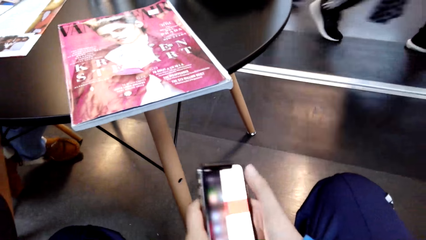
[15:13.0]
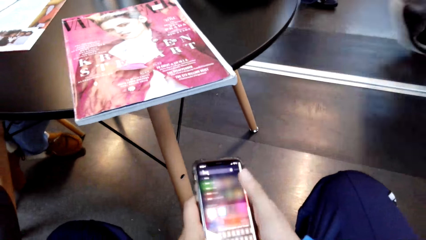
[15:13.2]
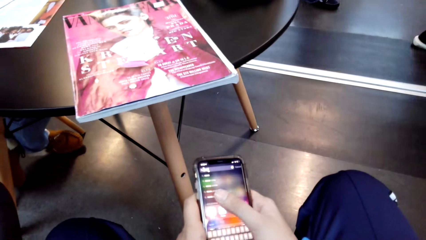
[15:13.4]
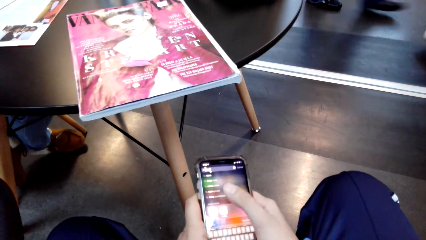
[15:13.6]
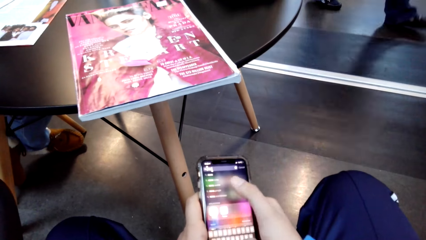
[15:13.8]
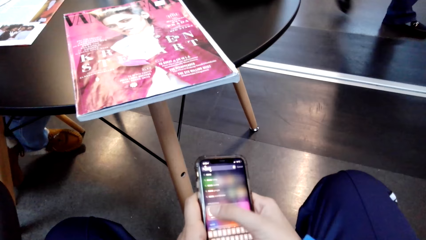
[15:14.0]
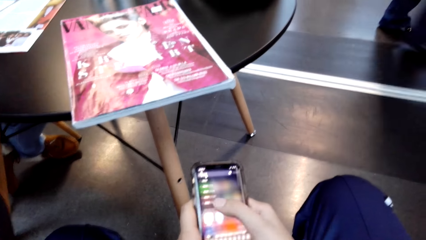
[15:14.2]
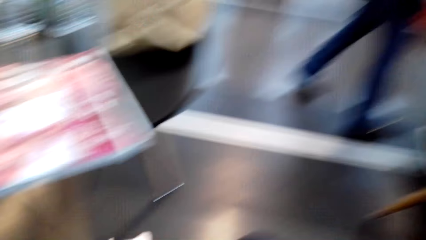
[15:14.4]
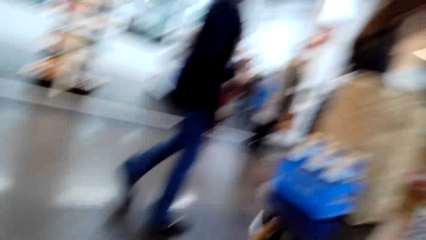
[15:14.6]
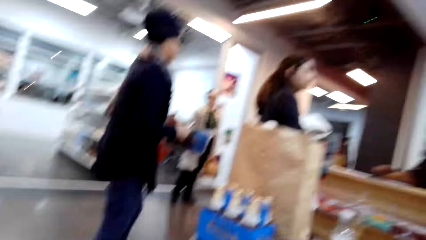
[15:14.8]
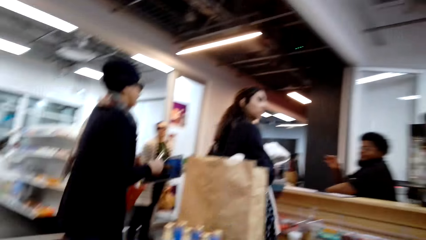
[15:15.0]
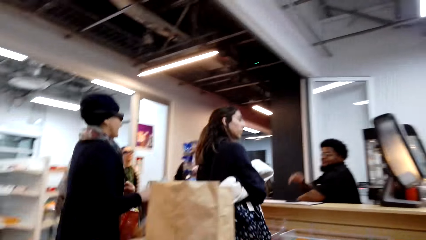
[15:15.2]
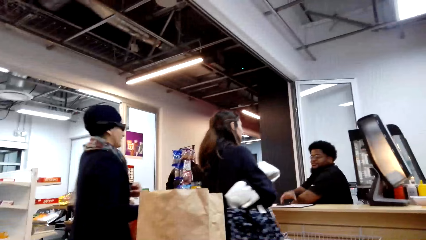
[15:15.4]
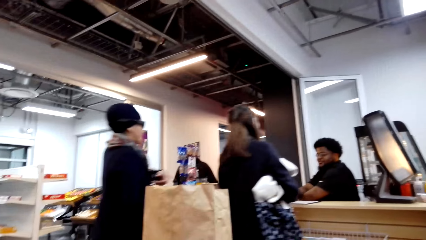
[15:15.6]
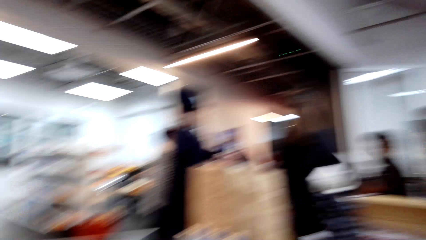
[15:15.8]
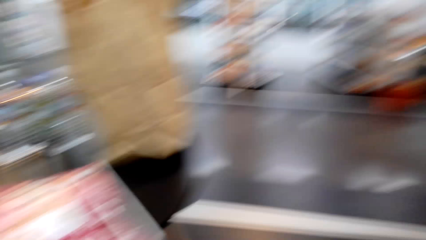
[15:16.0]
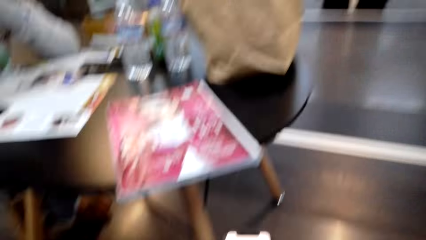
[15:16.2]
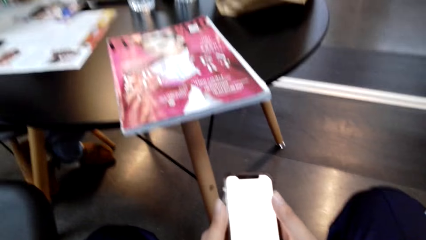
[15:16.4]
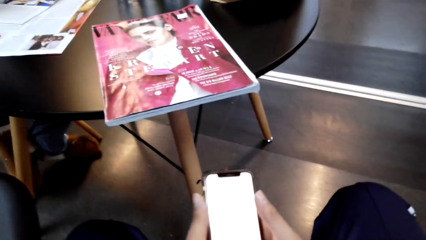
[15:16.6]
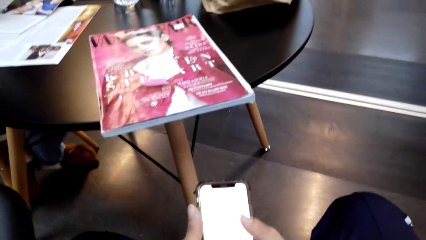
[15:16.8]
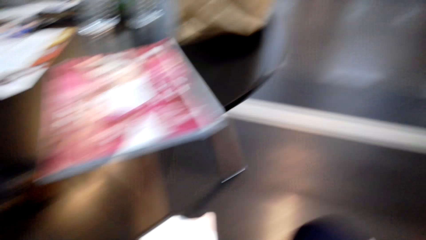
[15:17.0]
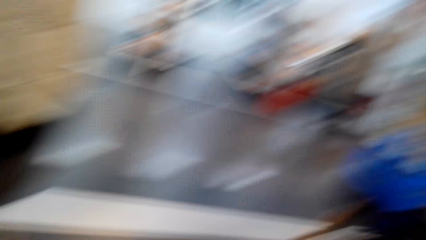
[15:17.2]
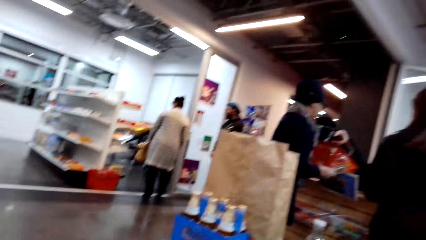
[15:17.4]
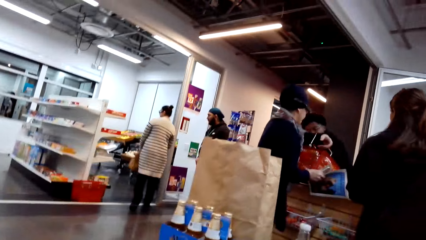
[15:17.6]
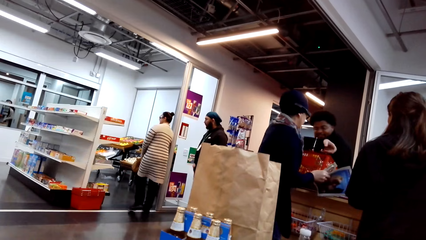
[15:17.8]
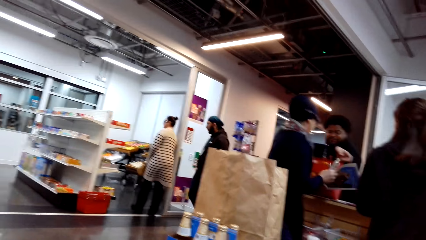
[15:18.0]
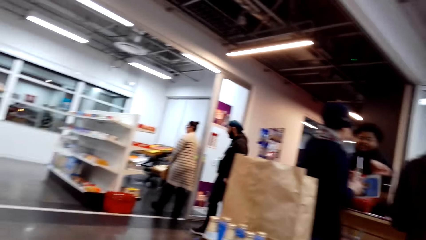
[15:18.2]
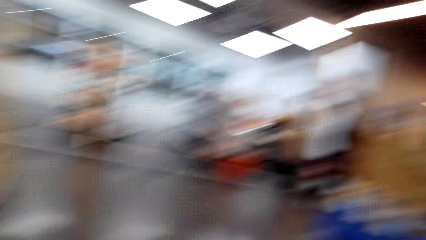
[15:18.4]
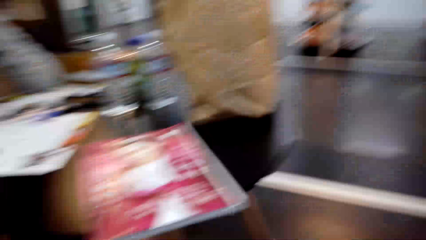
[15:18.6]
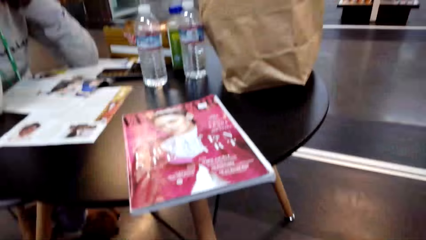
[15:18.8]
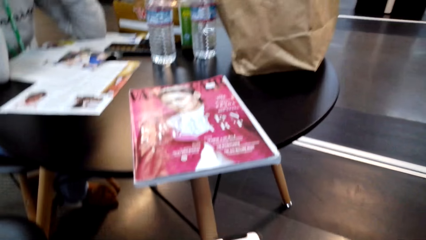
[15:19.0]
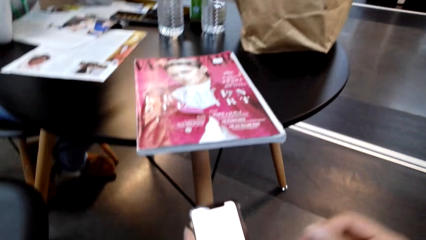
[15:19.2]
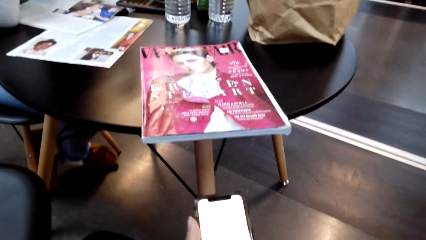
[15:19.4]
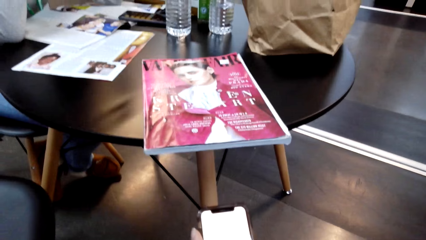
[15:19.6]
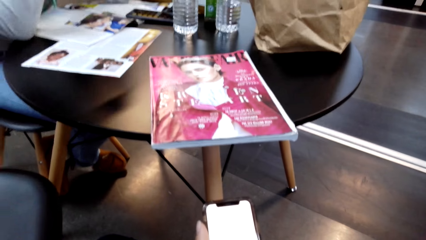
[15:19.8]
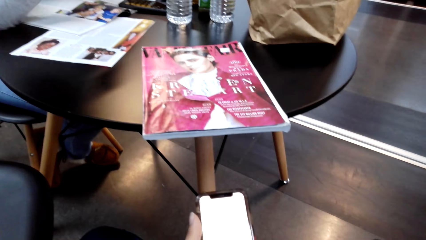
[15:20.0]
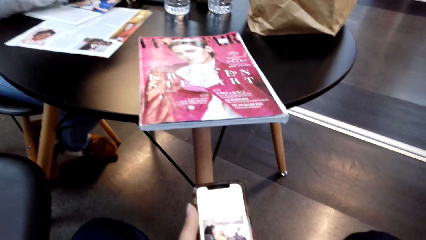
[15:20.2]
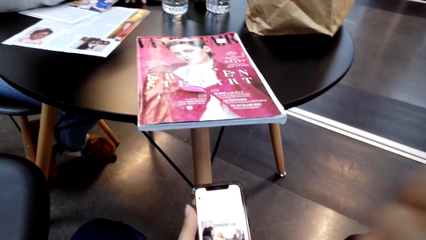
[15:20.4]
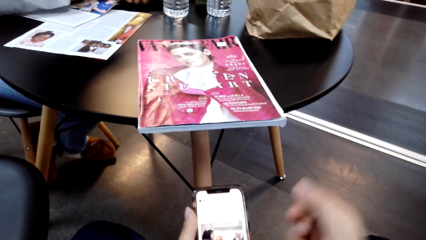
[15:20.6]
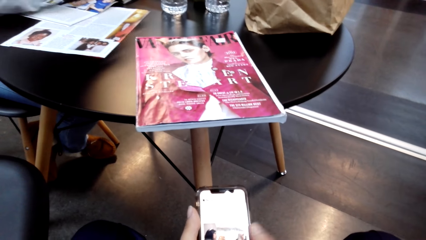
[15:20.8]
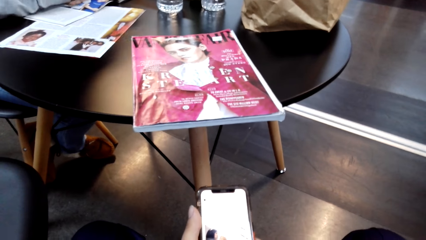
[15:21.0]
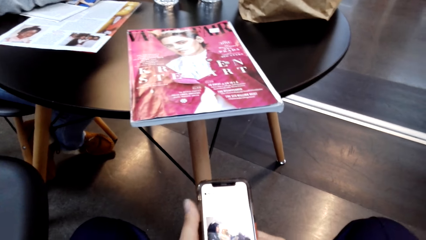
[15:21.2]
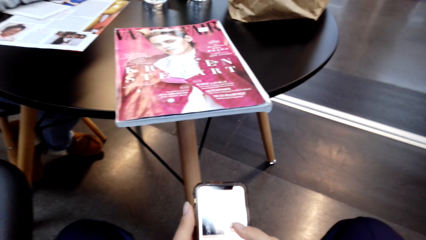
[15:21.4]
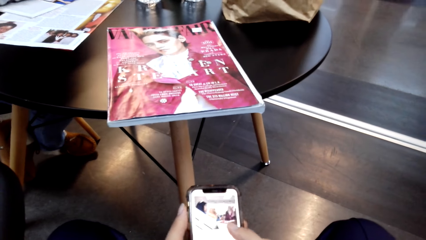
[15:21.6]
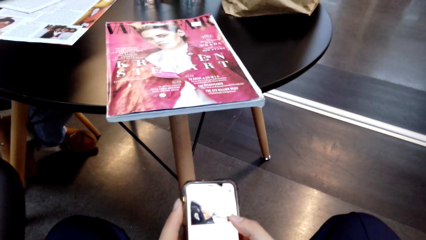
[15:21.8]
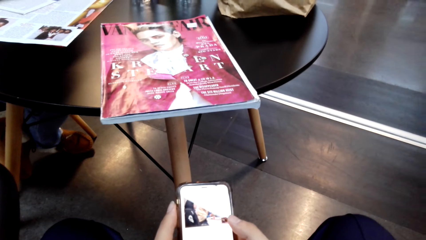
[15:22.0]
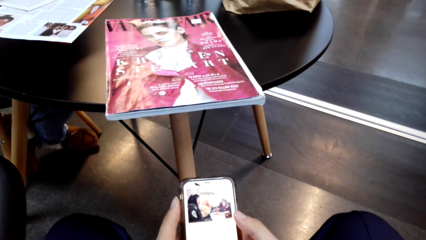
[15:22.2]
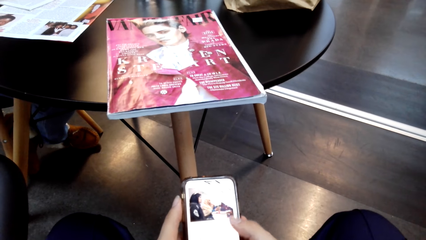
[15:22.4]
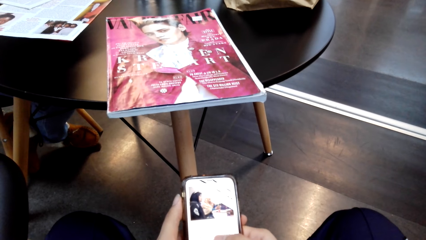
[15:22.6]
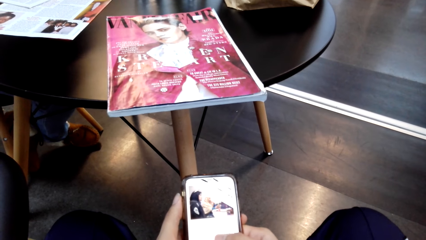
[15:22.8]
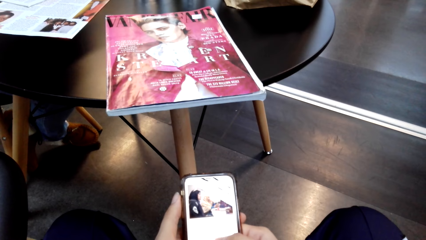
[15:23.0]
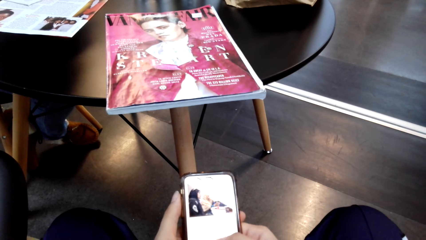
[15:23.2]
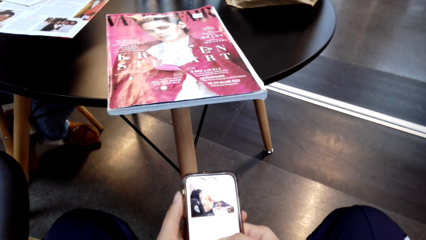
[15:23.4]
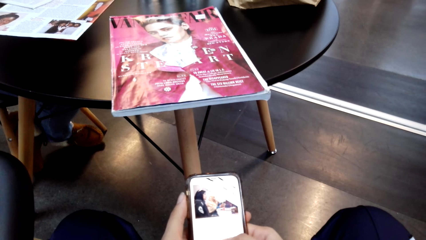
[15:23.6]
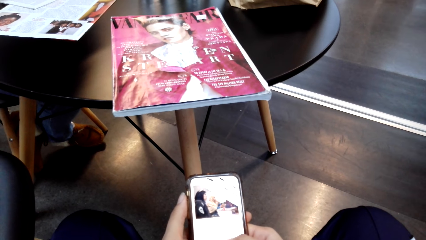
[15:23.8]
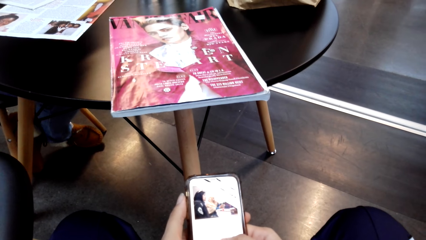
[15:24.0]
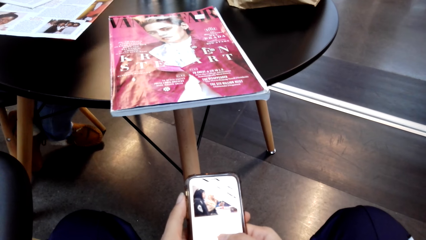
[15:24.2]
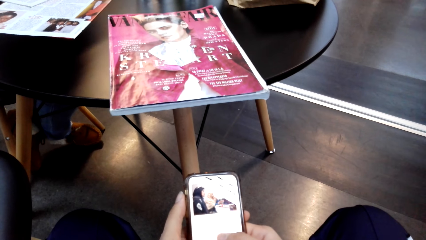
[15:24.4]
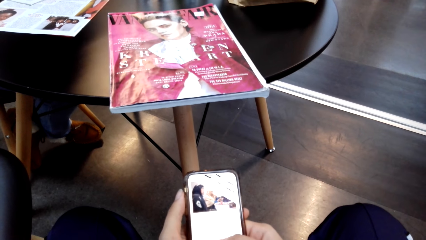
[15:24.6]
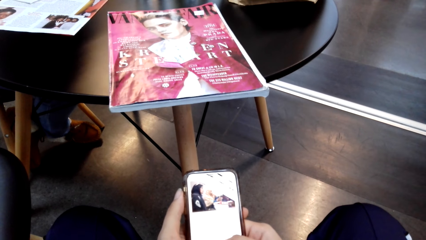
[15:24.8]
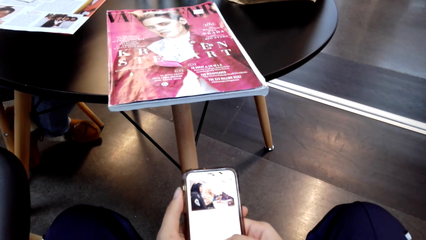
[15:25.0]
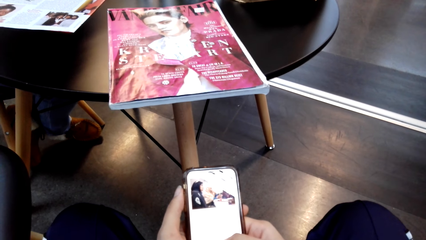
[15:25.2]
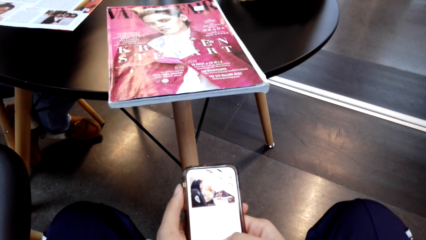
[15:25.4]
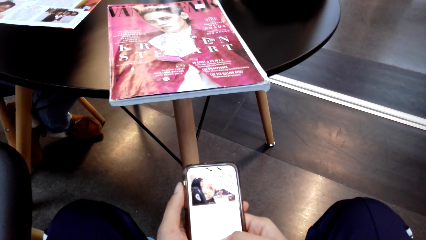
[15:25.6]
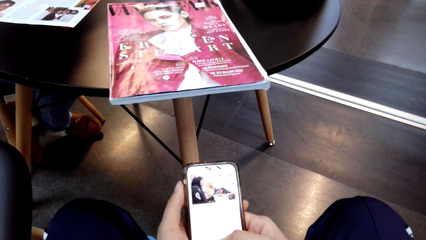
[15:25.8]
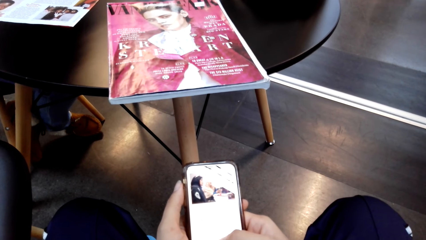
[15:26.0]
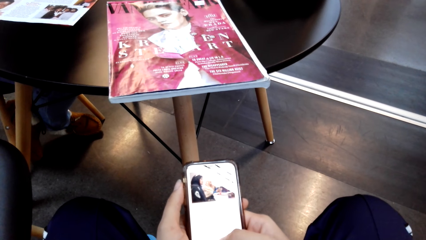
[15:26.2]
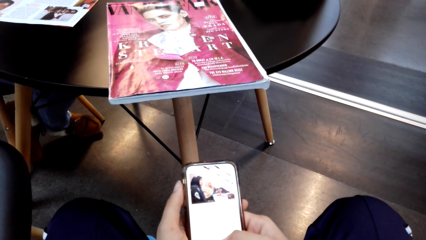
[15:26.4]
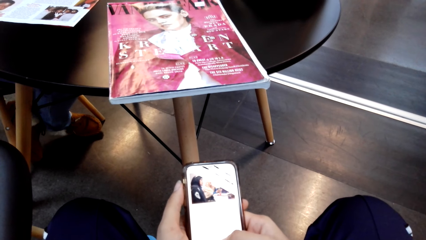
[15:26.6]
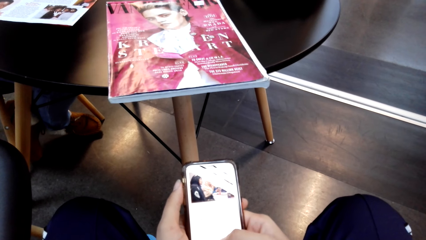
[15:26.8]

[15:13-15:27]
The camera wearer looks around. They look around repeatedly. They browse on a phone. They scroll the phone.

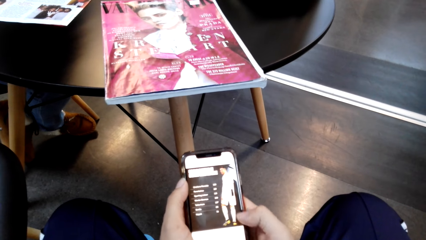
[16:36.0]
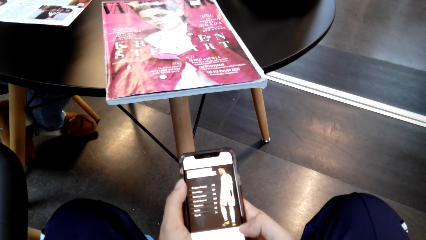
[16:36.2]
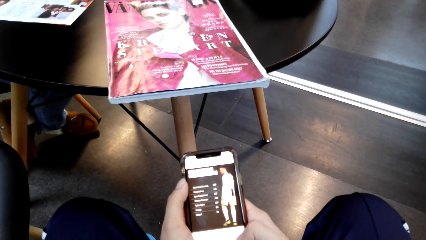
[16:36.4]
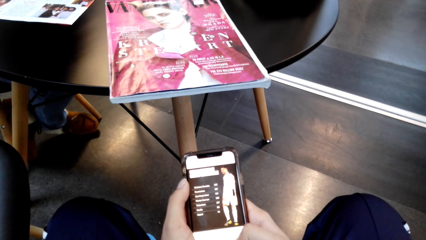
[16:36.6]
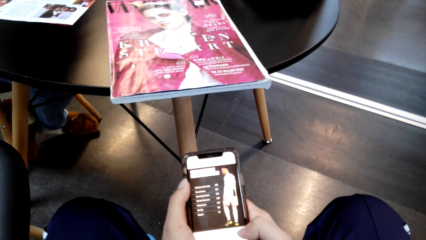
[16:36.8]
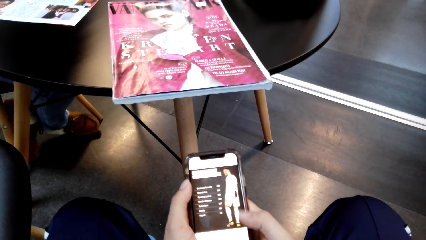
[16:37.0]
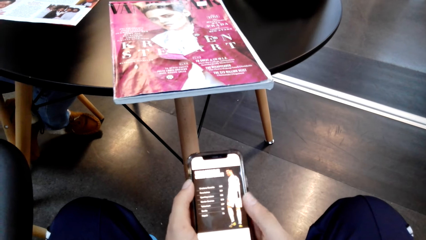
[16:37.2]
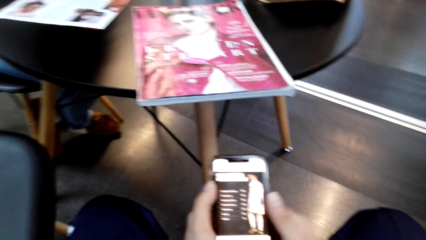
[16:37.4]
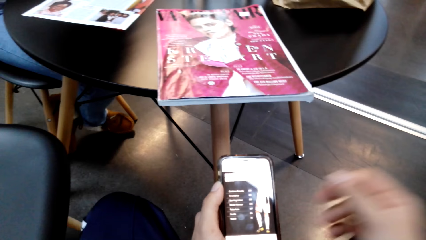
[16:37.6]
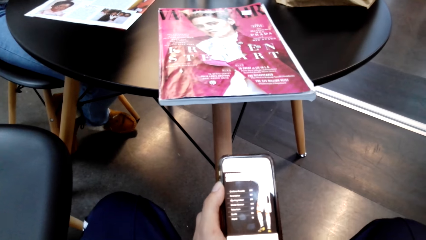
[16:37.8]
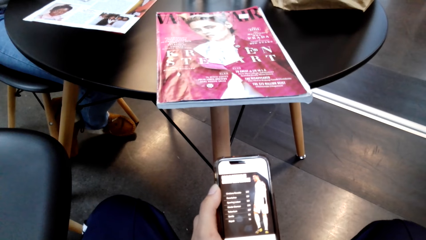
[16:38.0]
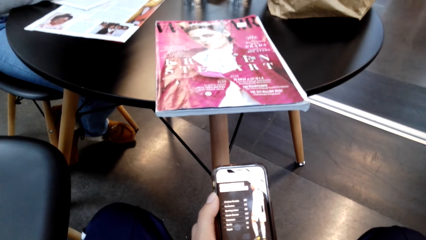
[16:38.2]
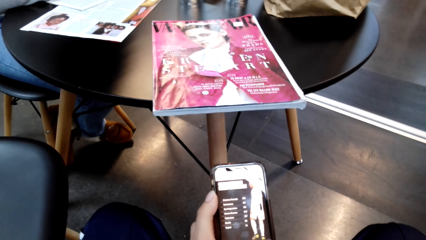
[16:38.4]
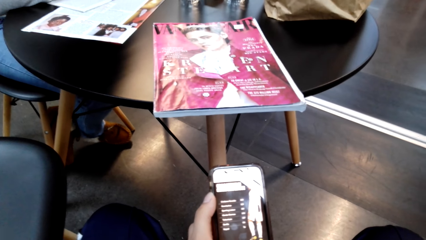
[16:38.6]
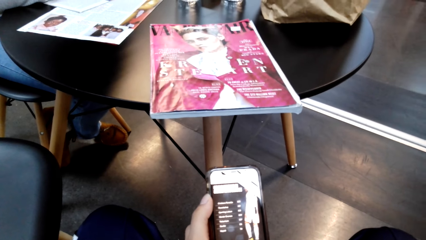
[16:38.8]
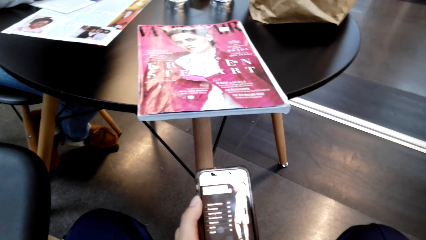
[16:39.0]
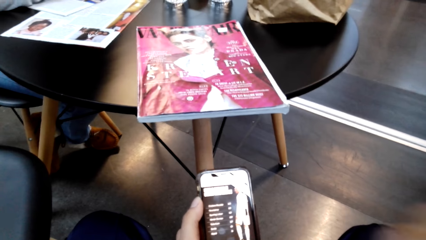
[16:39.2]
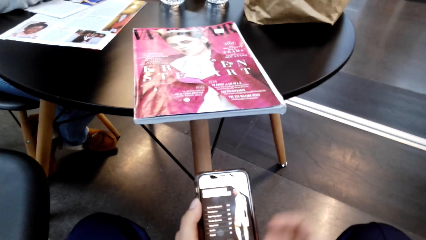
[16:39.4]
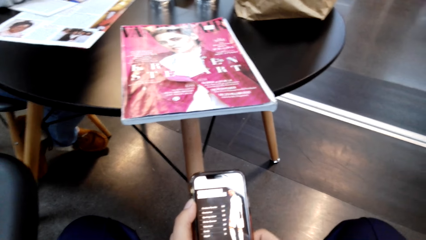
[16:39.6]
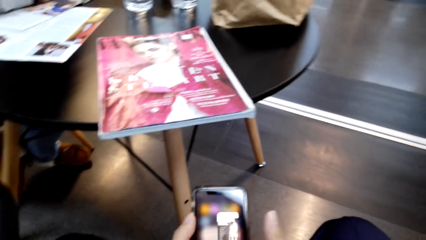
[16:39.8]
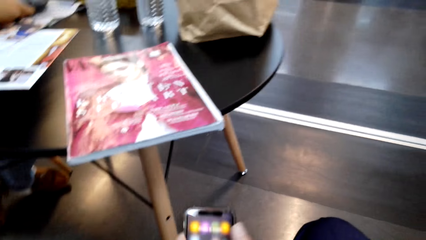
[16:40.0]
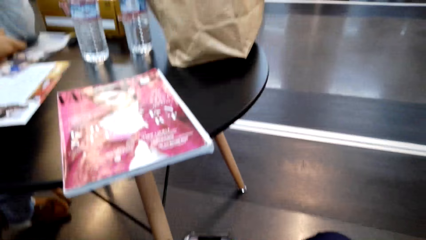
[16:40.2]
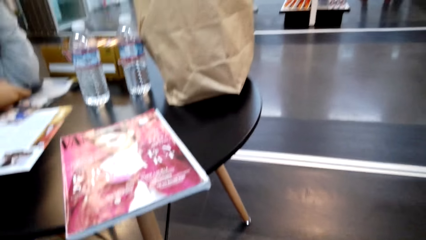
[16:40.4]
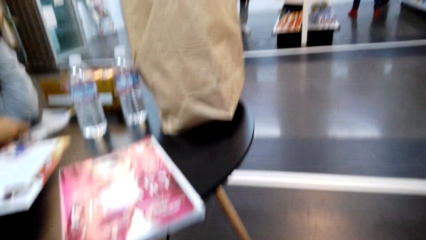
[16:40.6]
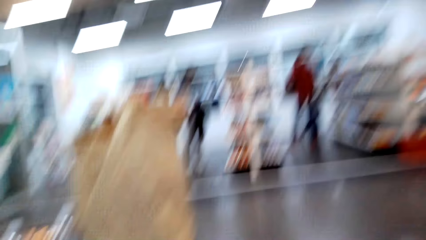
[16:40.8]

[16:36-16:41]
The camera wearer lifts the right hand. They touch the face. They browse on a phone.
